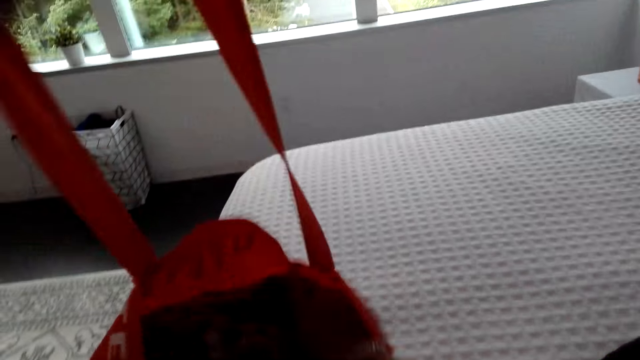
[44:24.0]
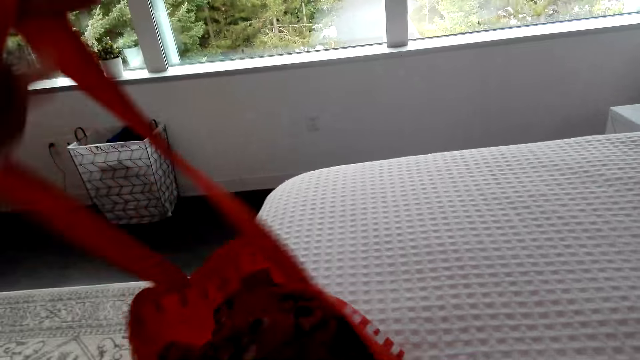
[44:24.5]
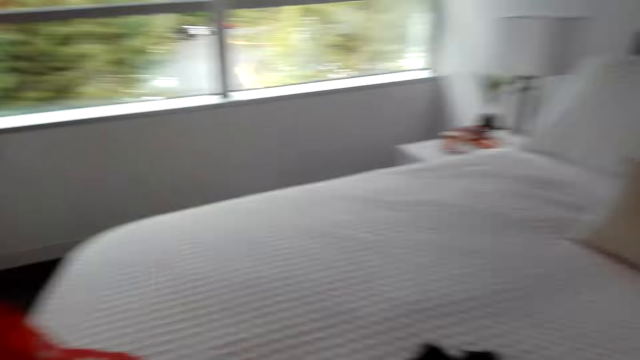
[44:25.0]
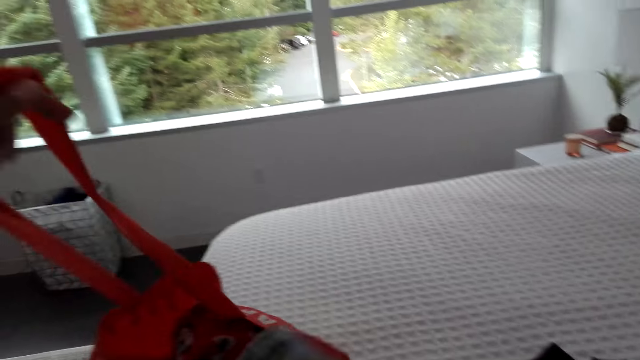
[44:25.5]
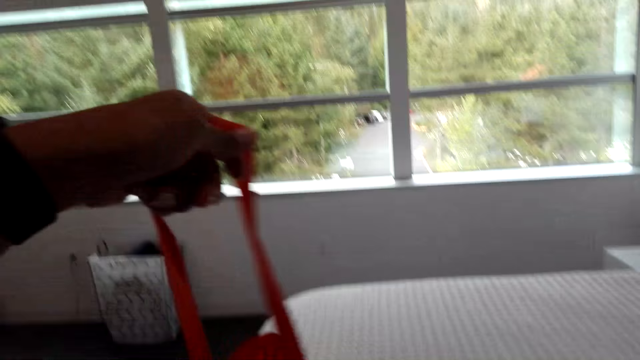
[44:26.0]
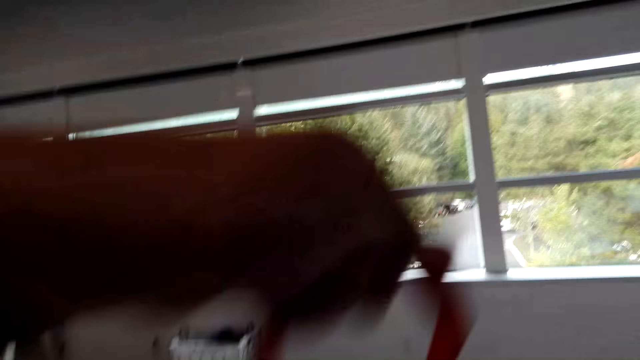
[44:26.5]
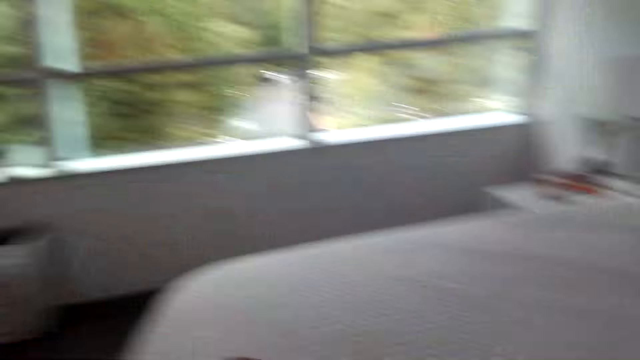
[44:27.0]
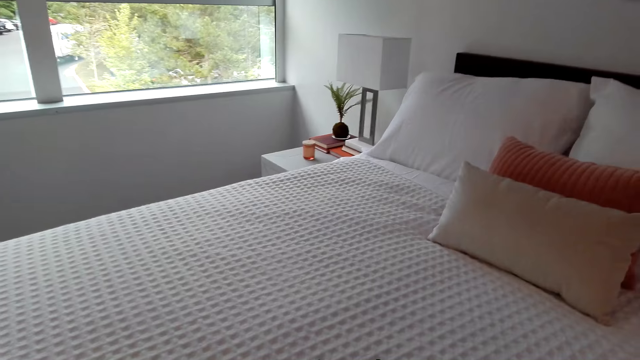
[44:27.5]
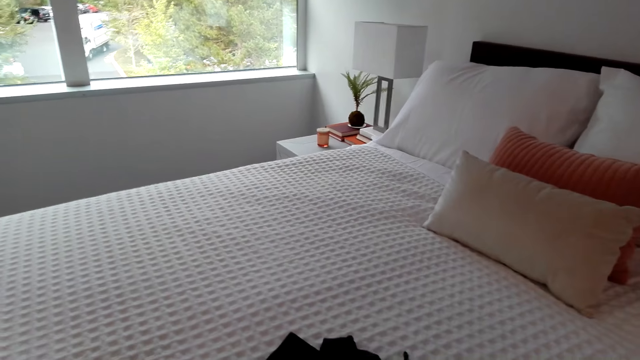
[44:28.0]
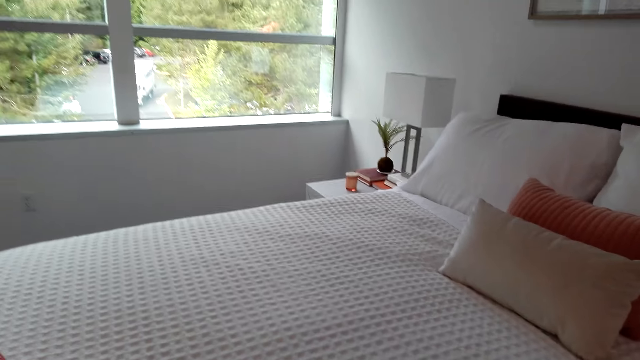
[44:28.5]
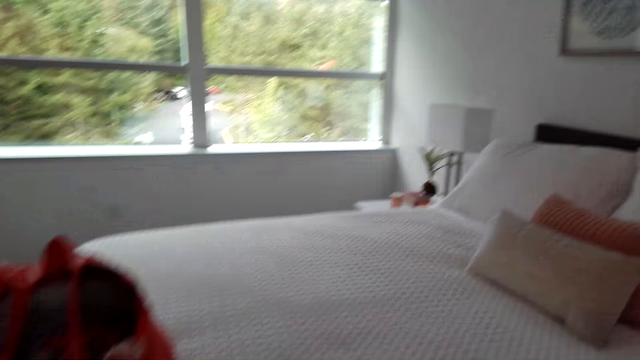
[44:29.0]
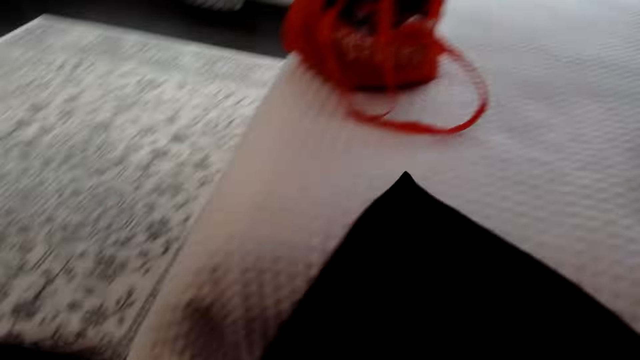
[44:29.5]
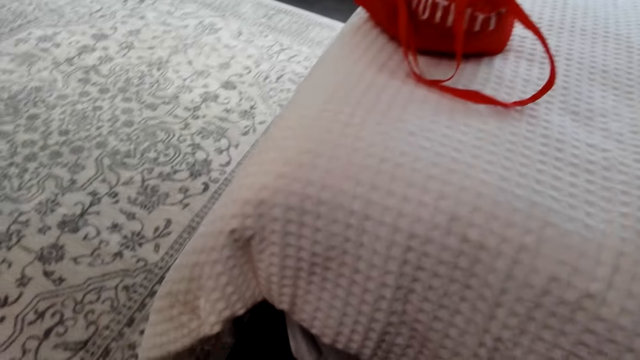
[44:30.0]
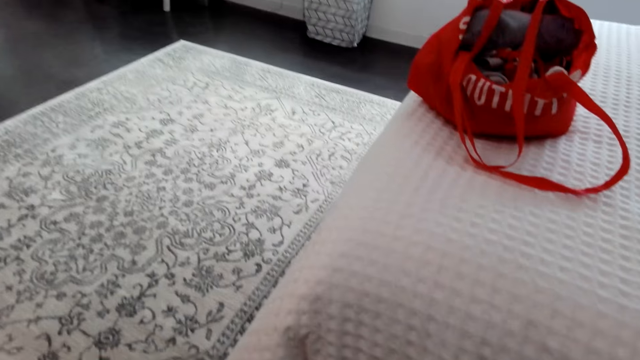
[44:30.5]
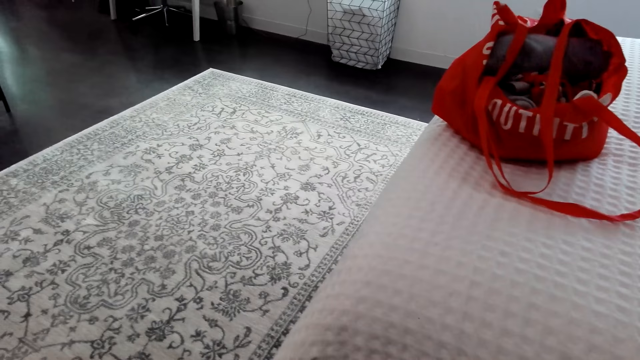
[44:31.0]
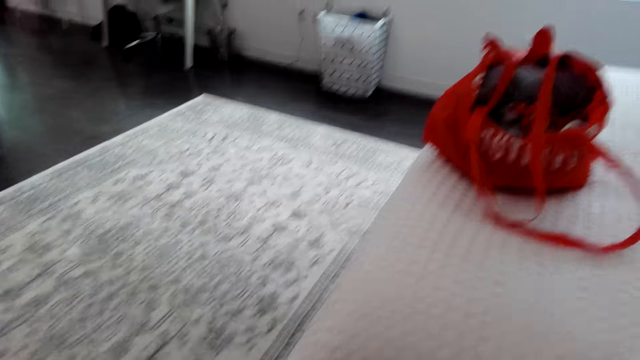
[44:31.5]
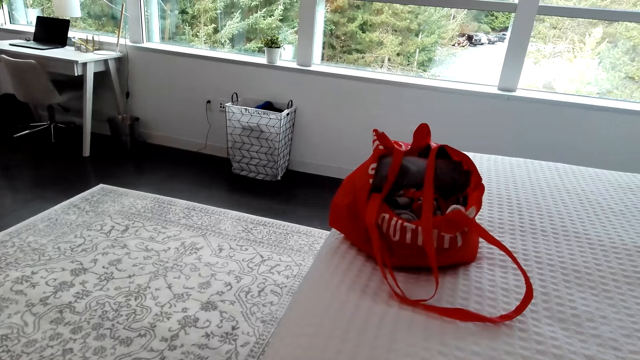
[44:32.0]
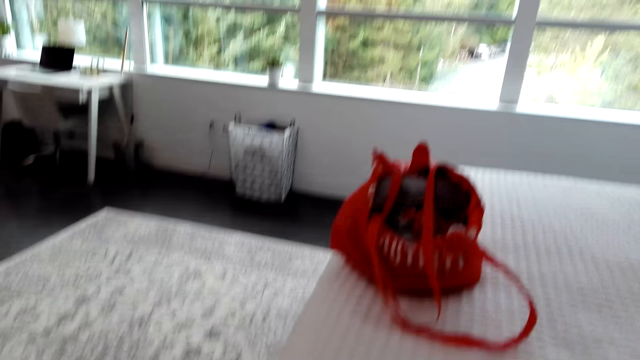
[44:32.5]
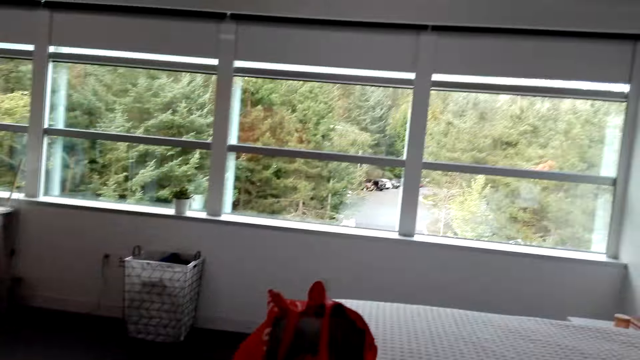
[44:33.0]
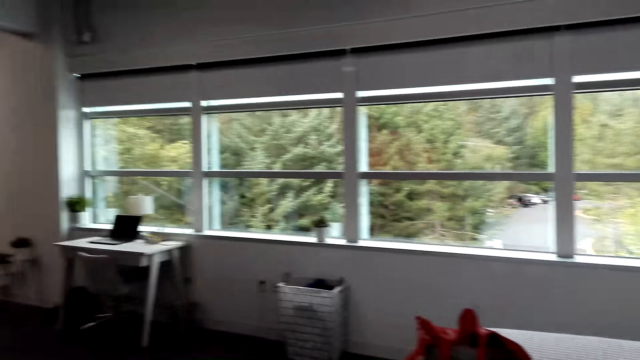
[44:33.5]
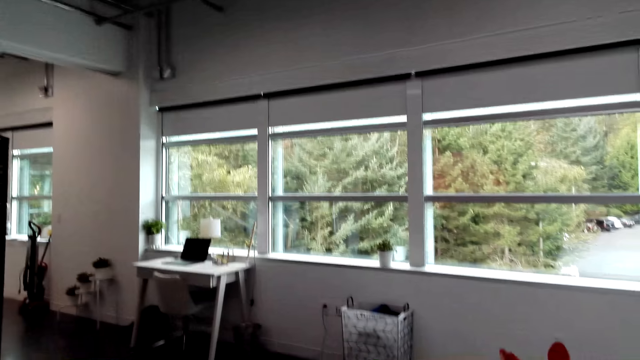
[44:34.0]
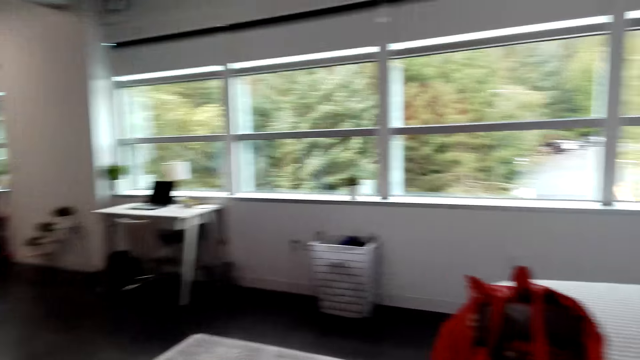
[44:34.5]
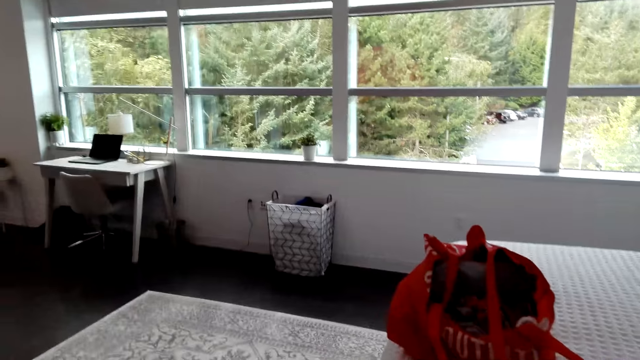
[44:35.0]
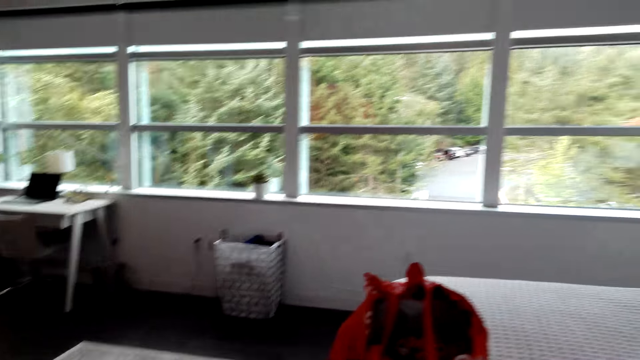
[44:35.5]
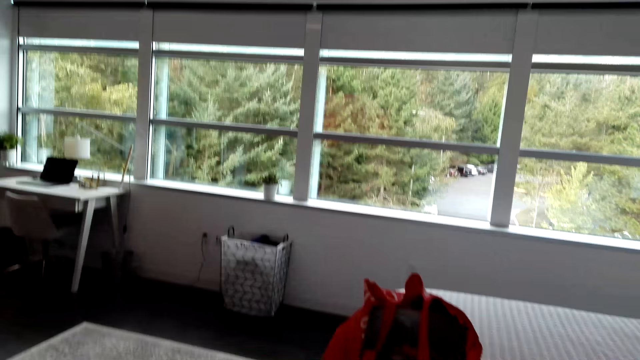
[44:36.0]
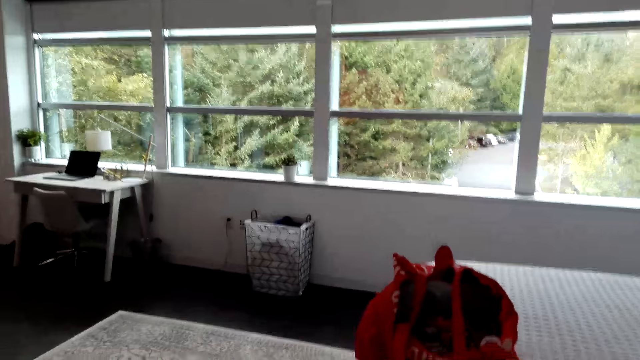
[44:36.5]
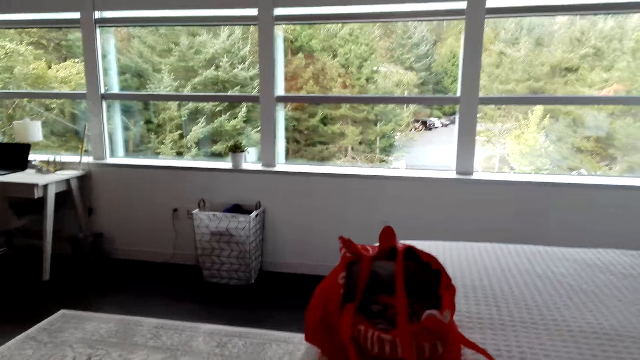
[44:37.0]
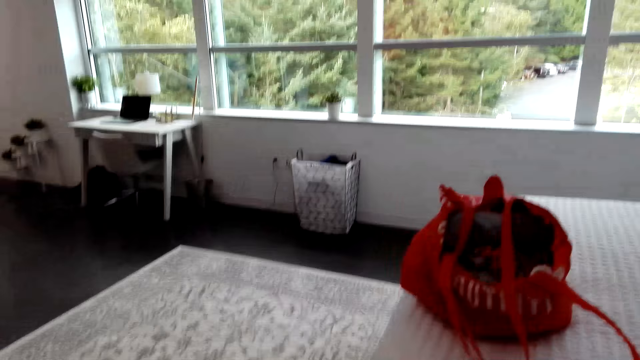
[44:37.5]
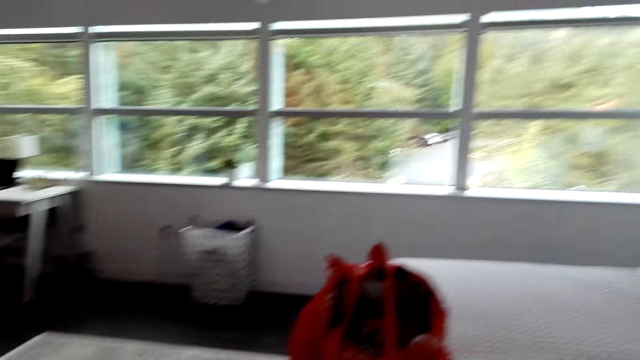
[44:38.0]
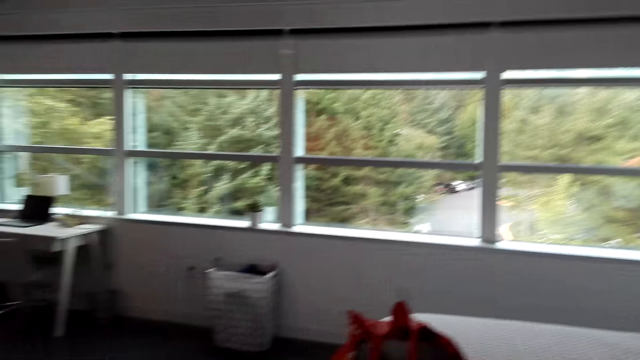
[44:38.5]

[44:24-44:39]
The camera wearer inserts cloths into the bag. A man converses with the camera wearer. The camera wearer folds a cloth and puts on the cloth. The man converses with the camera wearer. The camera wearer looks around the house. They converse with the man.

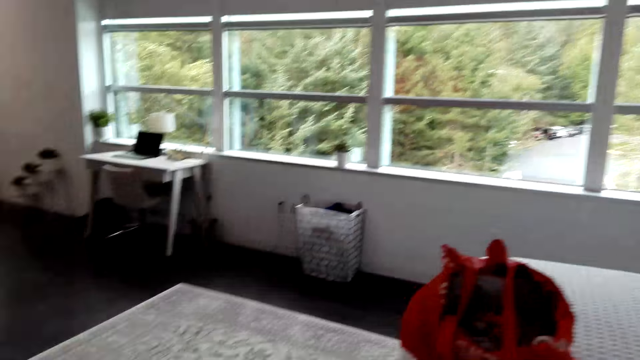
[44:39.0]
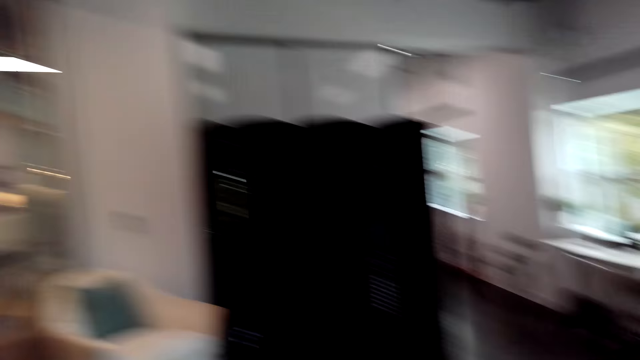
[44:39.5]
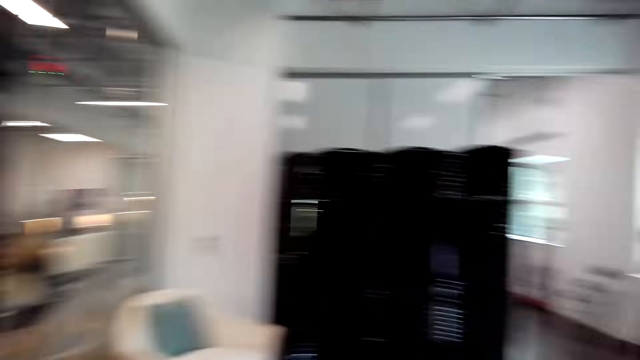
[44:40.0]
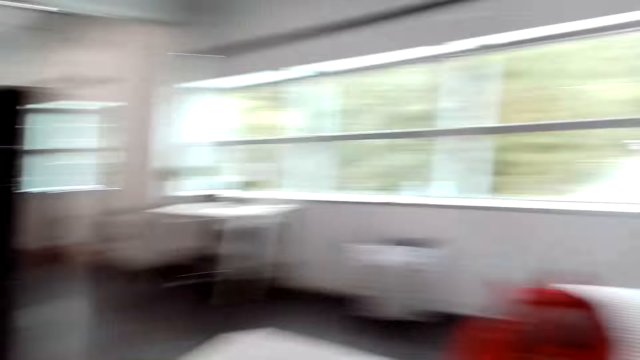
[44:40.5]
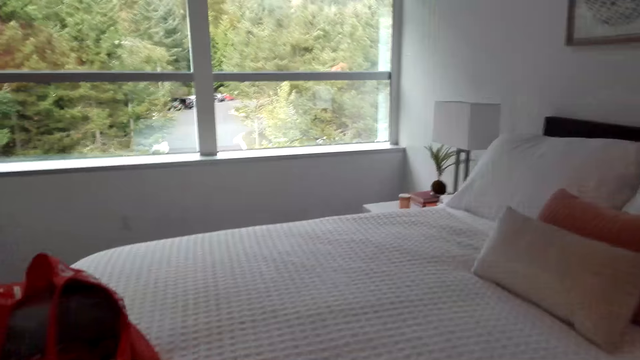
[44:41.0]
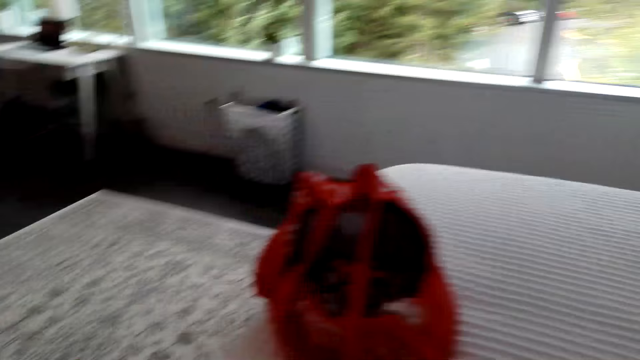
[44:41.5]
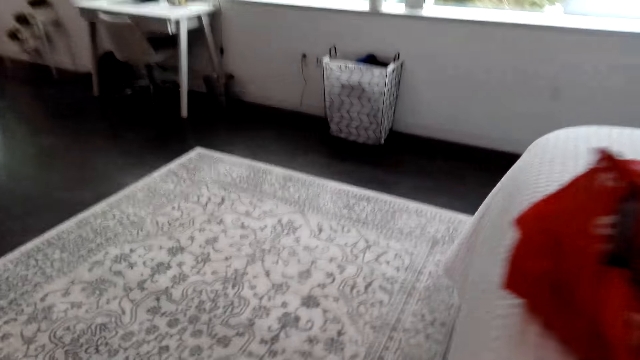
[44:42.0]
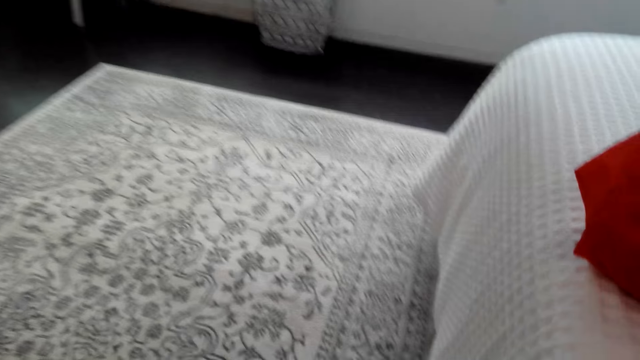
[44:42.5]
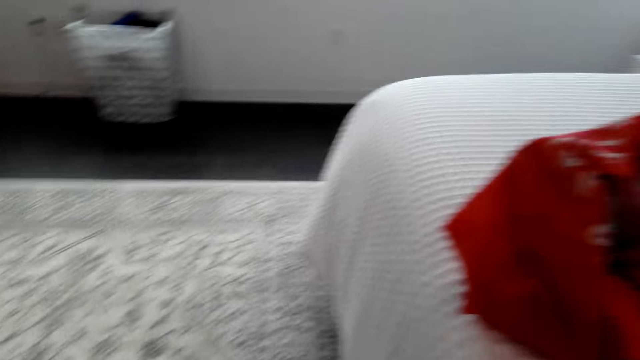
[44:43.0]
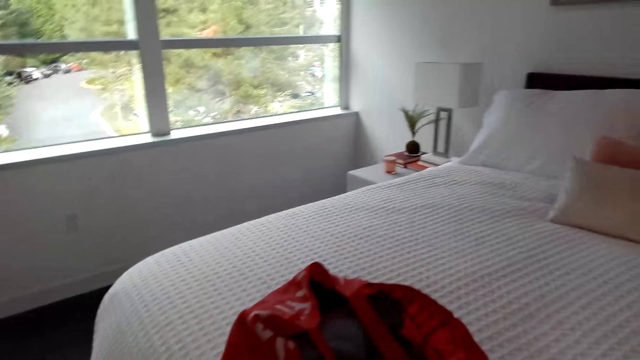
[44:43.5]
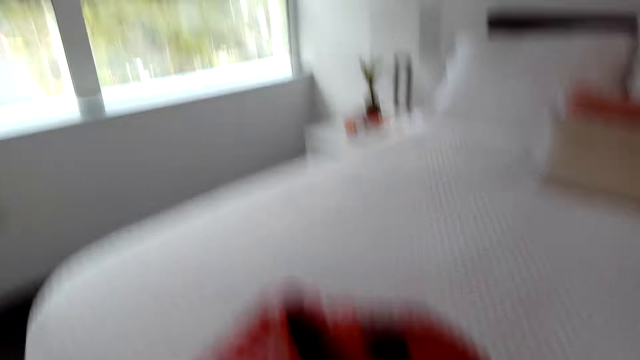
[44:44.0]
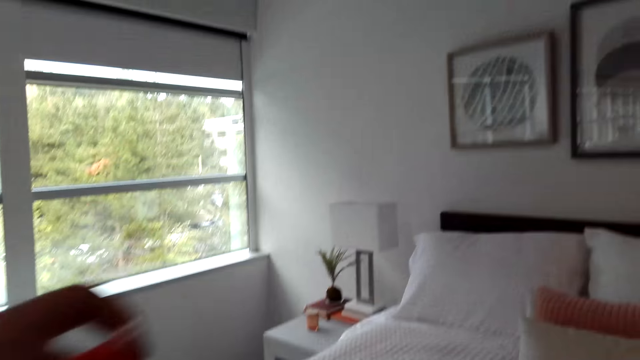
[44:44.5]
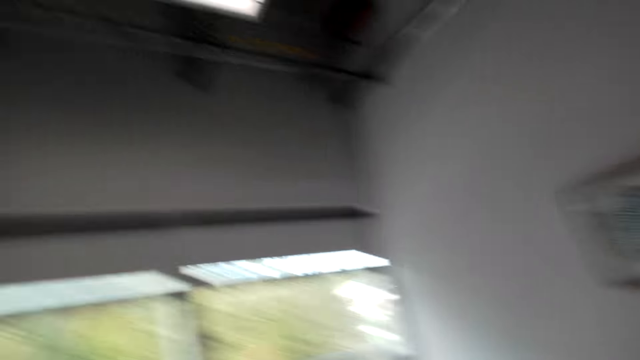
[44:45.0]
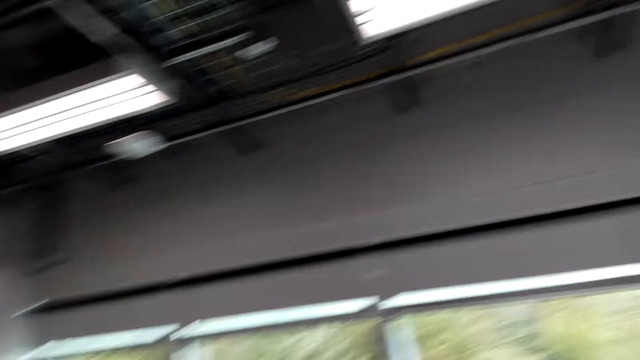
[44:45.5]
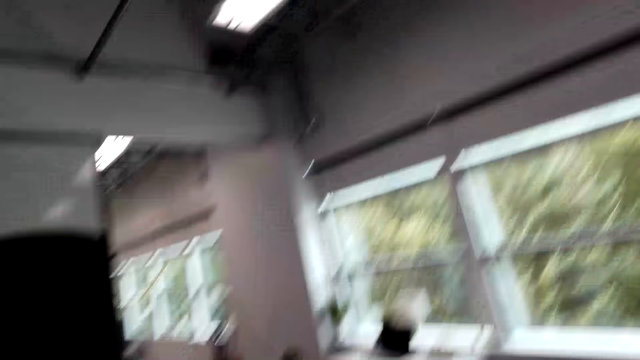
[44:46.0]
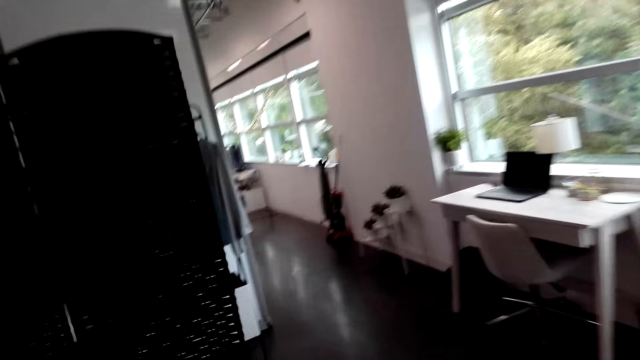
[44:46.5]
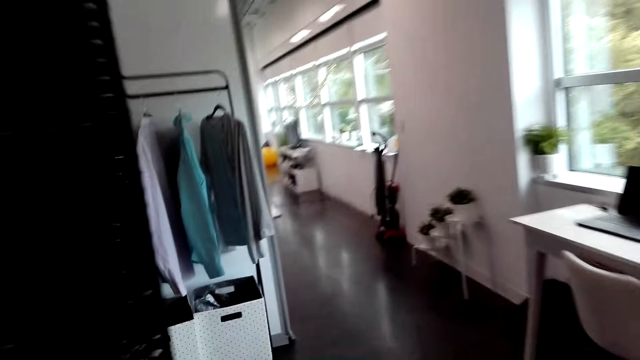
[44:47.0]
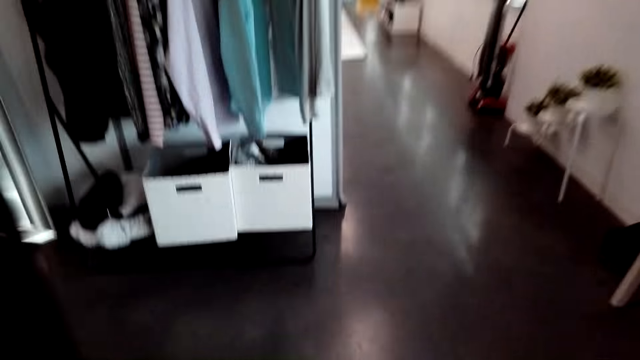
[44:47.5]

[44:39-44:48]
The camera wearer looks around. They put the cloth on. They pick up the cloth. They carry the cloth in a bag. They look around the house.
